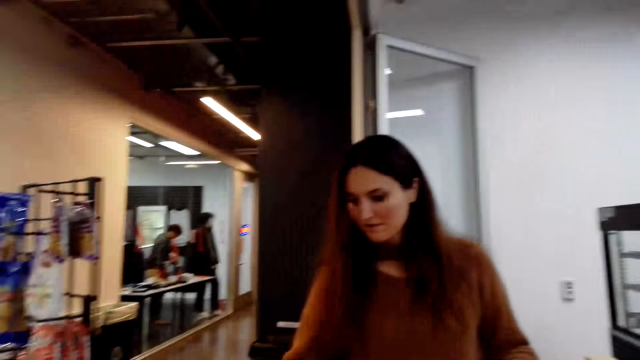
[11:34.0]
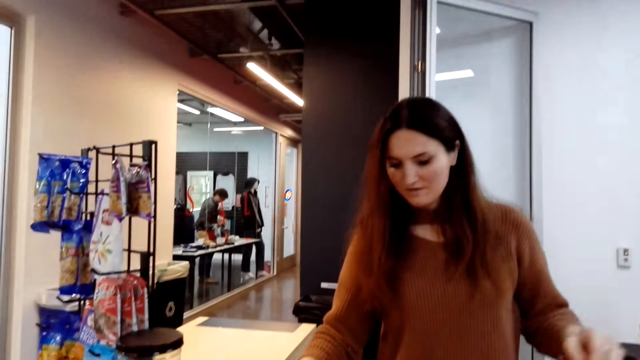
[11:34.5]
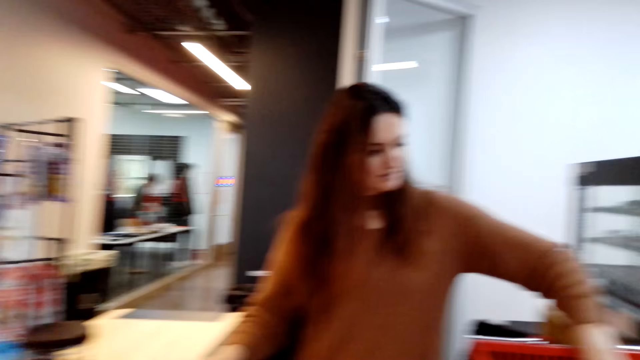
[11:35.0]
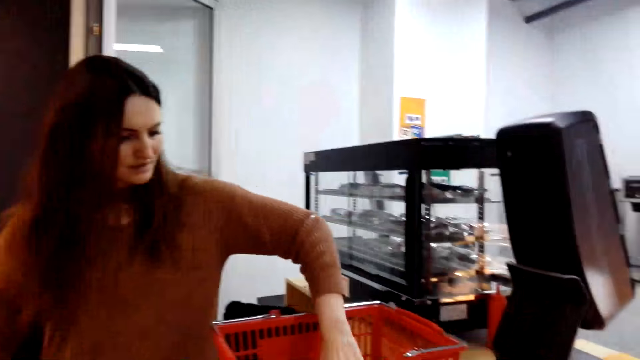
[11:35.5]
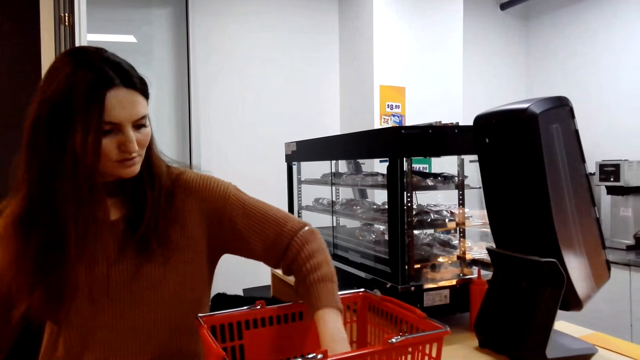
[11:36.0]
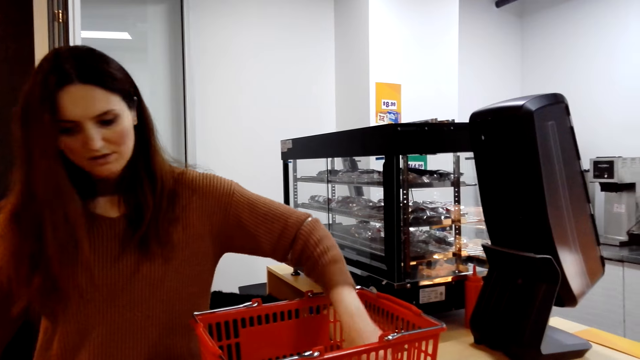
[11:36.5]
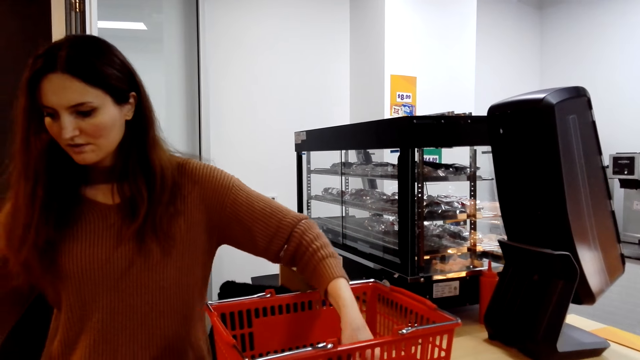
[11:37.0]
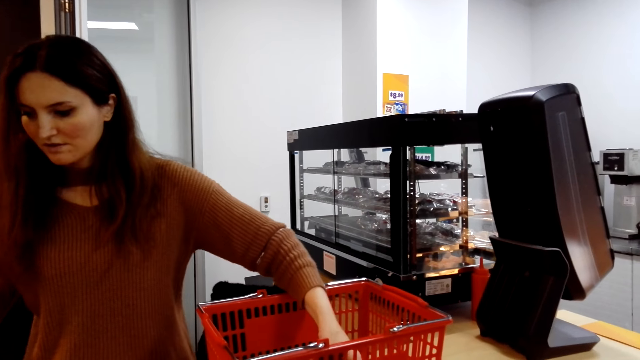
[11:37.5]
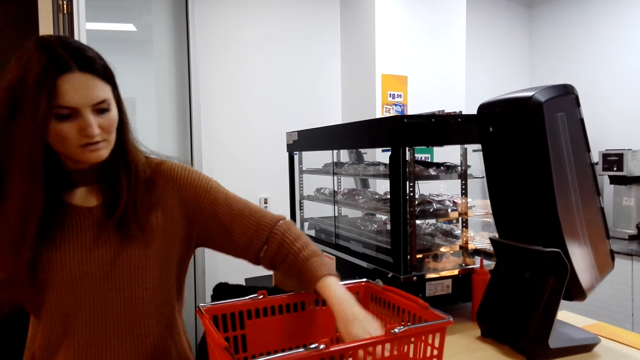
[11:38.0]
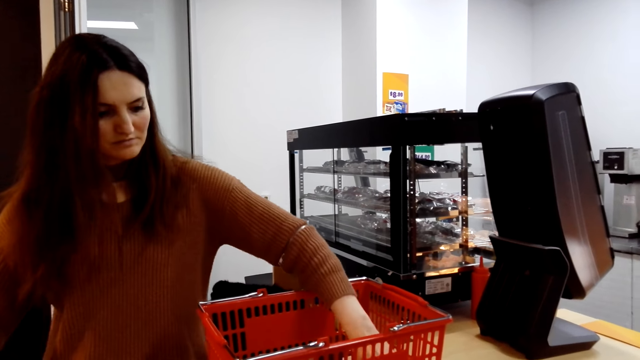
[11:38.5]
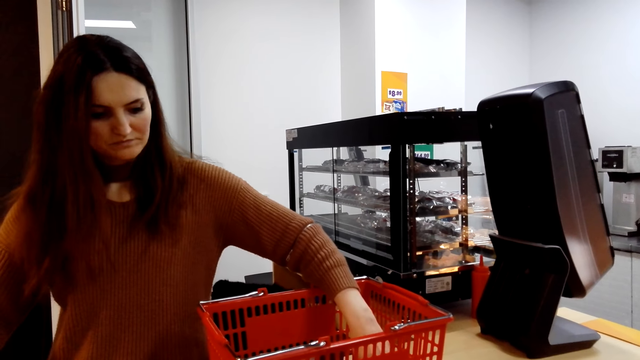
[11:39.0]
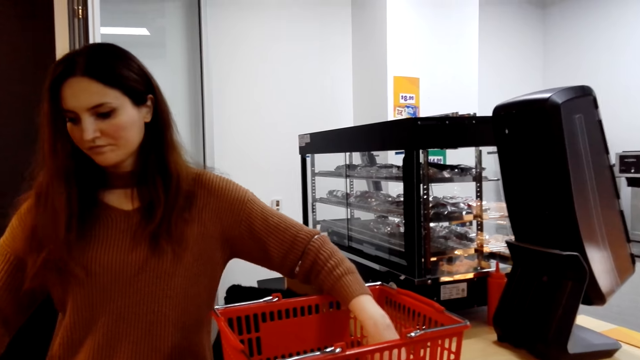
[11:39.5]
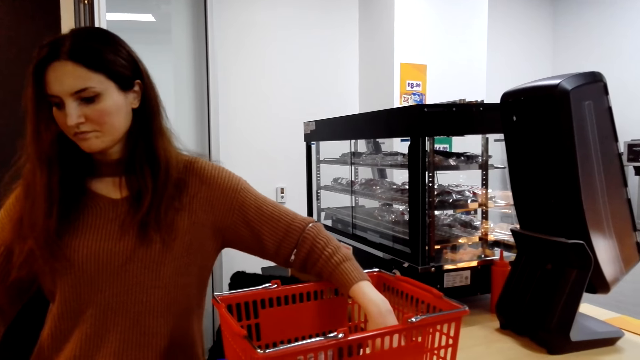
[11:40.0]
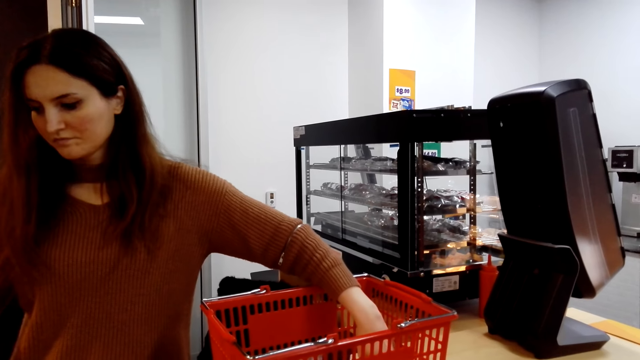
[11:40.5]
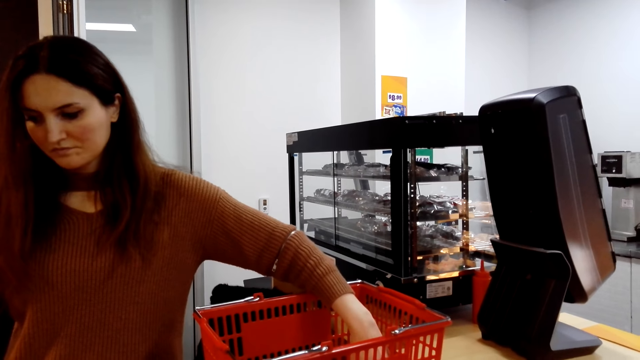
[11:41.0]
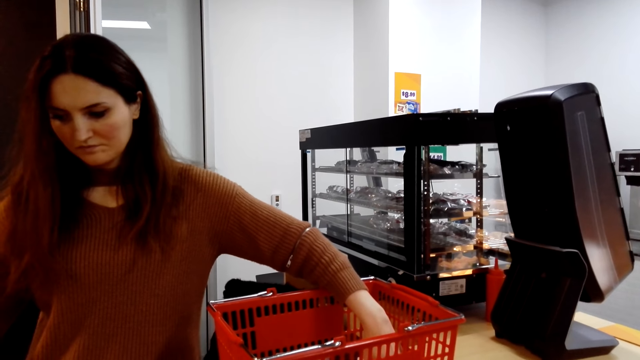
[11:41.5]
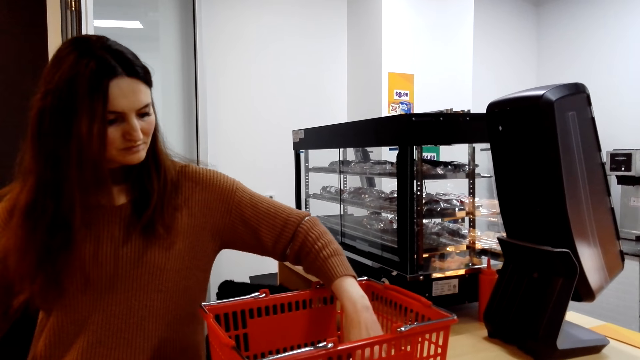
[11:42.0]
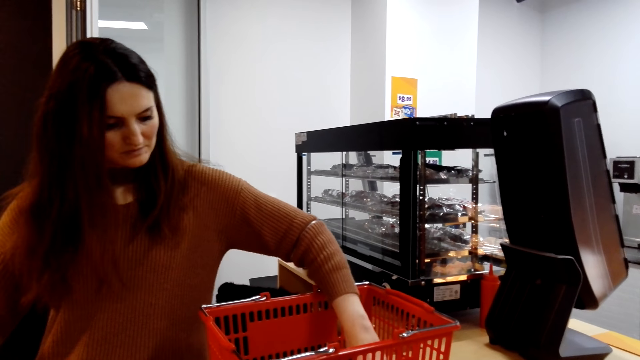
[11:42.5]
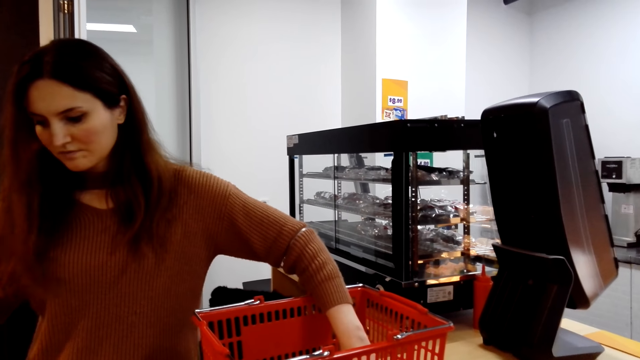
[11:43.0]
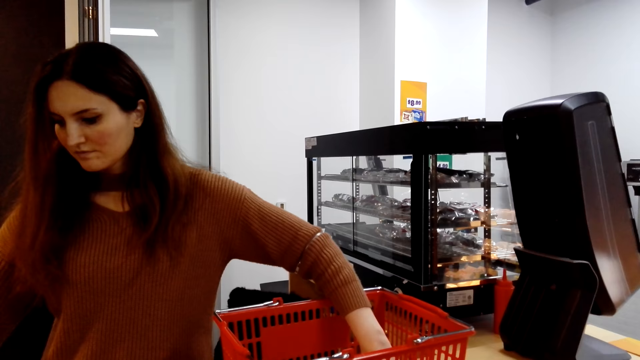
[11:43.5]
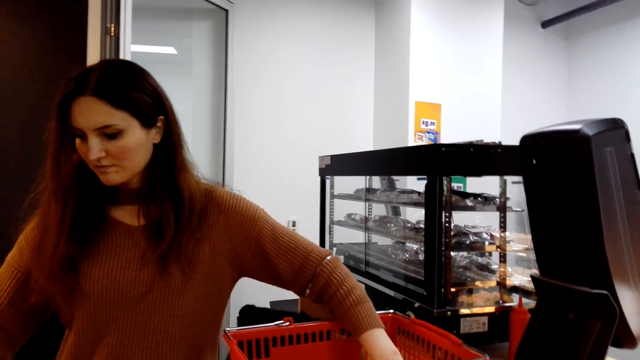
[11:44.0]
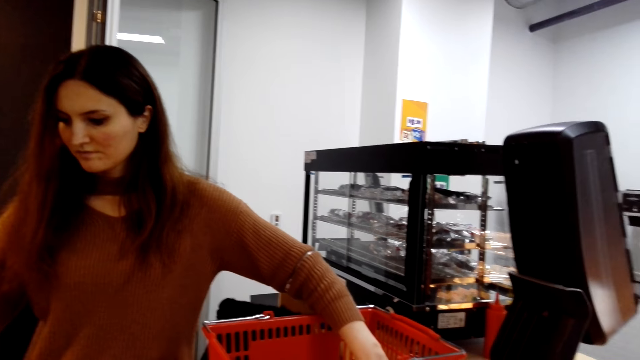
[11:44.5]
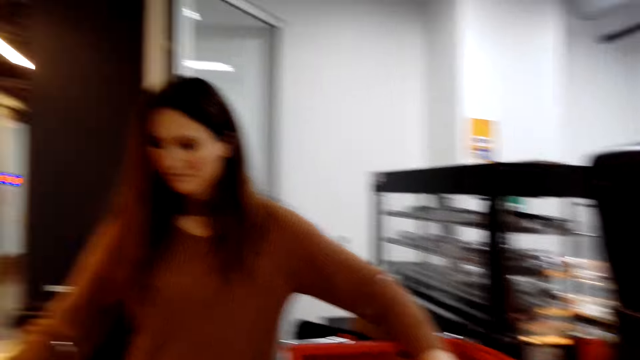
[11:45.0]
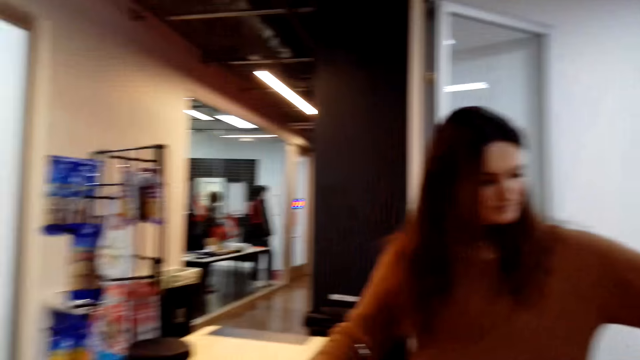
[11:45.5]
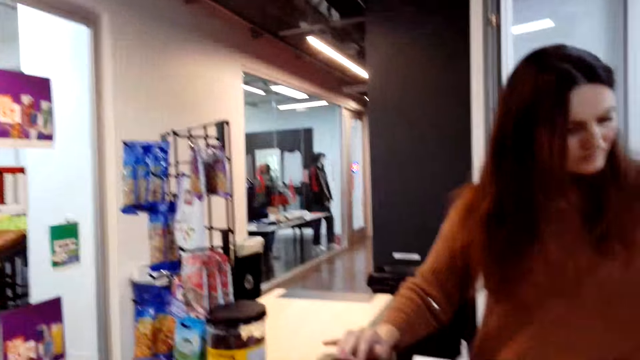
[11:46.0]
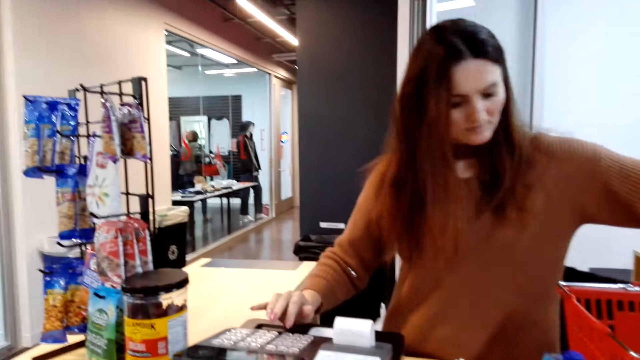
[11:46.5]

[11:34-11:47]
The woman cashier picks food stuffs from the tray bucket. The woman cashier scans the product. The woman cashier counts the goods in the tray bucket. The woman cashier scans the product. The woman cashier calculates the items with a calculator.

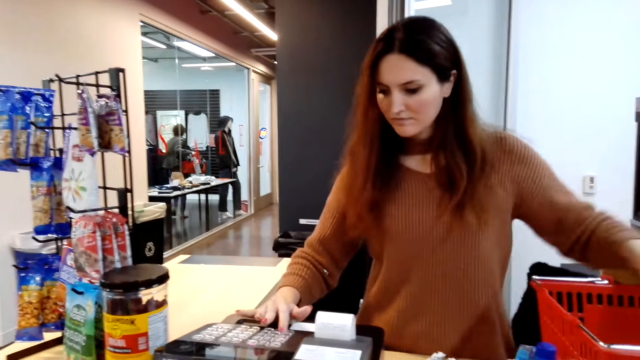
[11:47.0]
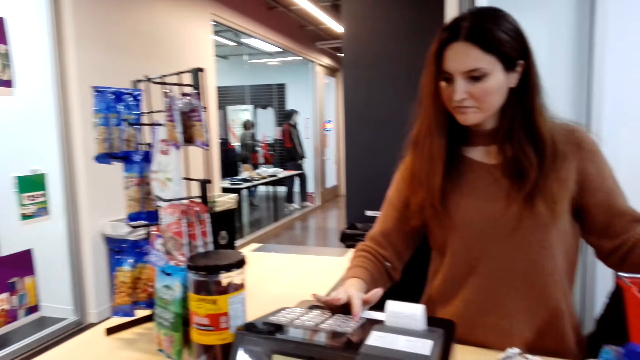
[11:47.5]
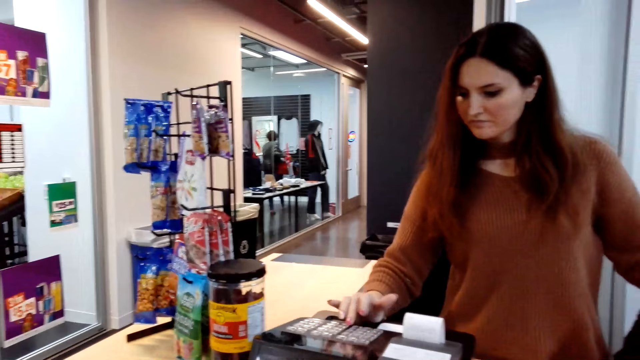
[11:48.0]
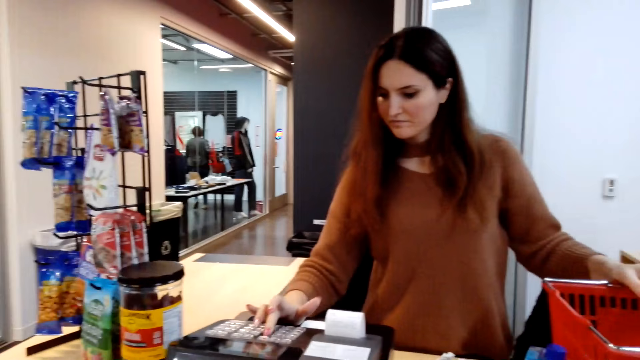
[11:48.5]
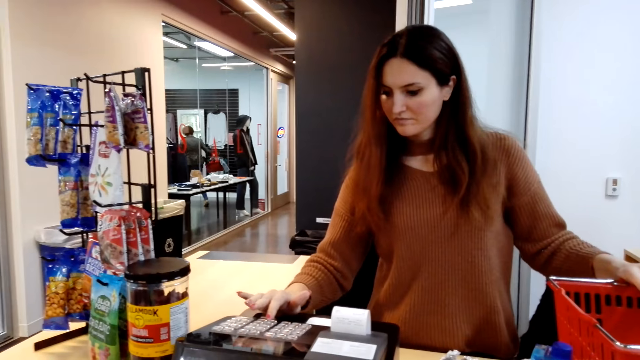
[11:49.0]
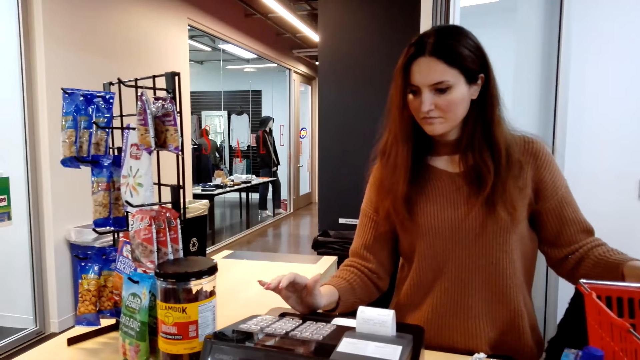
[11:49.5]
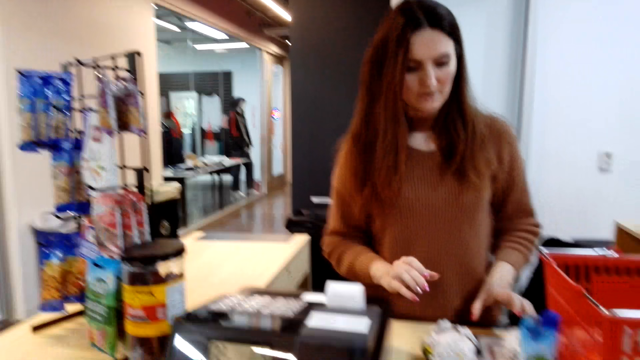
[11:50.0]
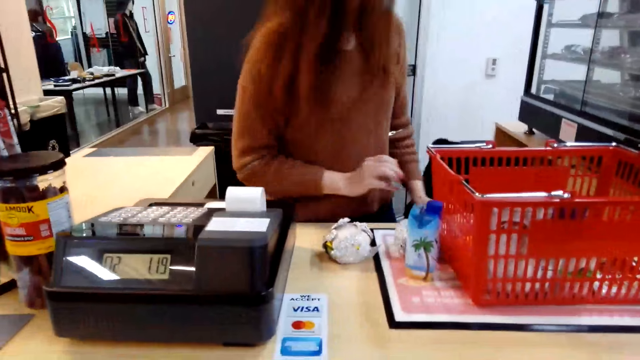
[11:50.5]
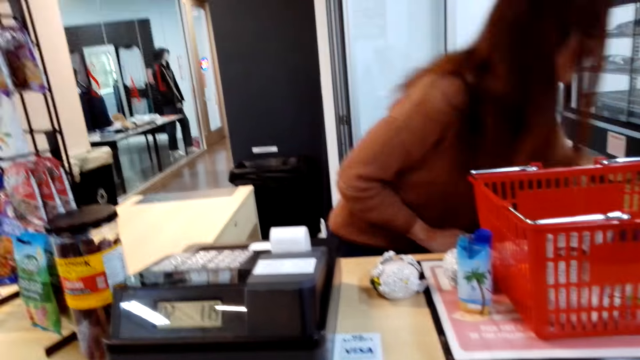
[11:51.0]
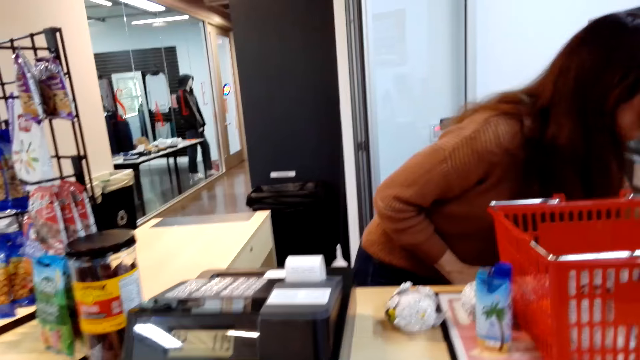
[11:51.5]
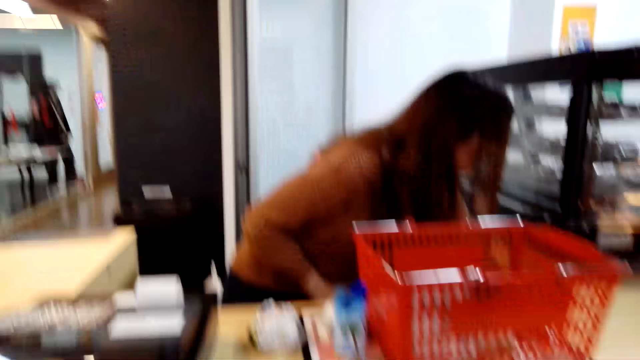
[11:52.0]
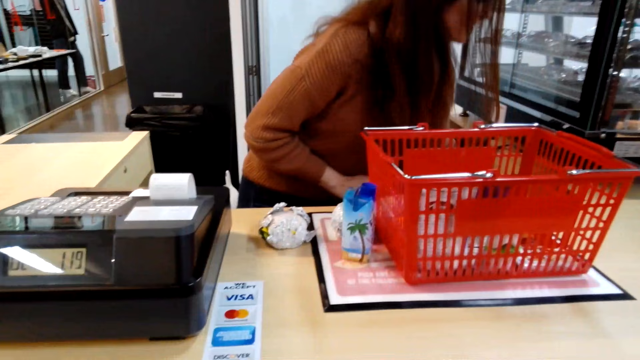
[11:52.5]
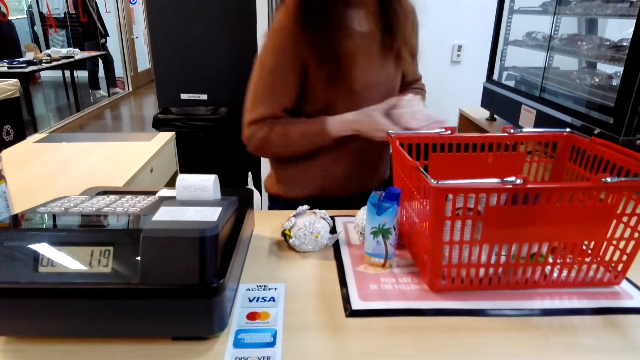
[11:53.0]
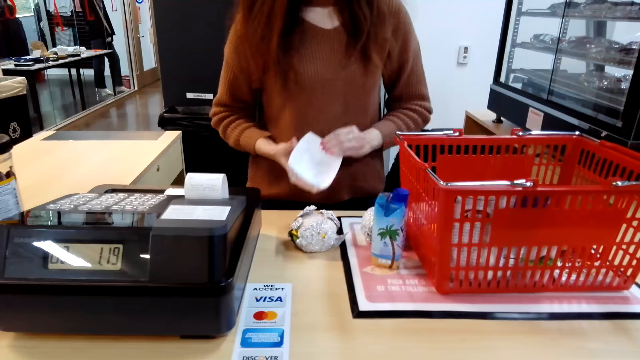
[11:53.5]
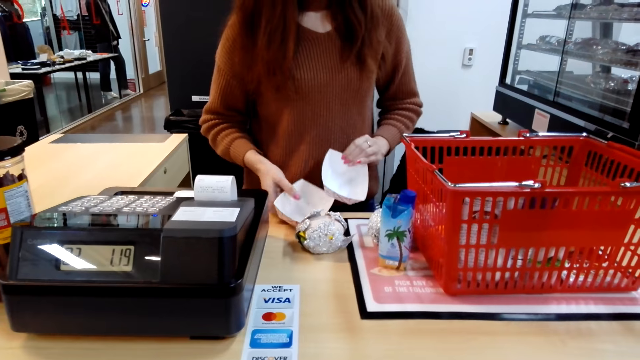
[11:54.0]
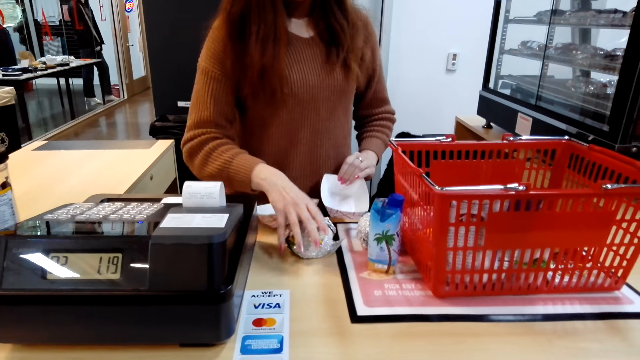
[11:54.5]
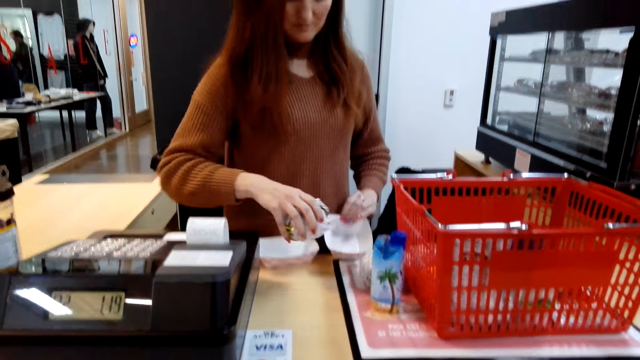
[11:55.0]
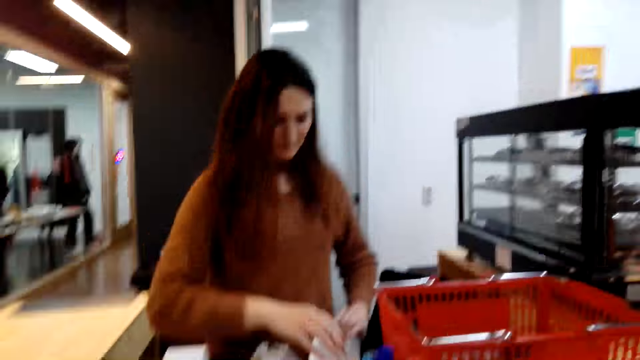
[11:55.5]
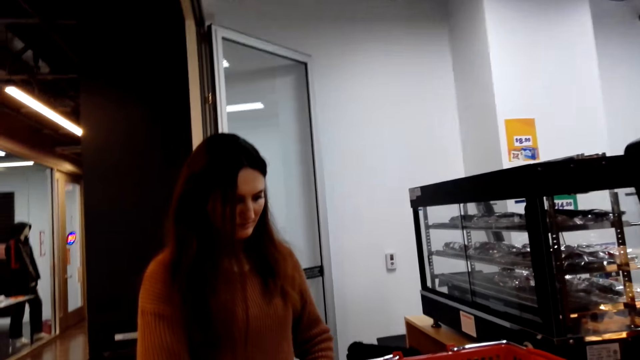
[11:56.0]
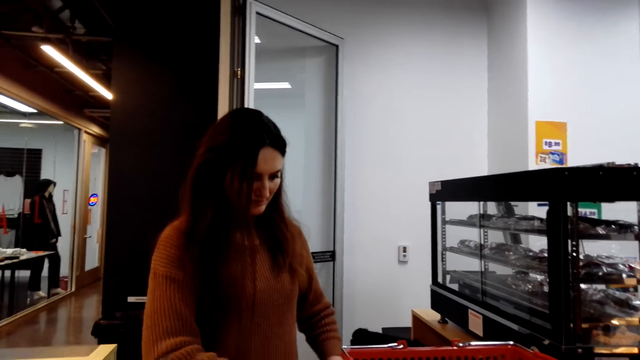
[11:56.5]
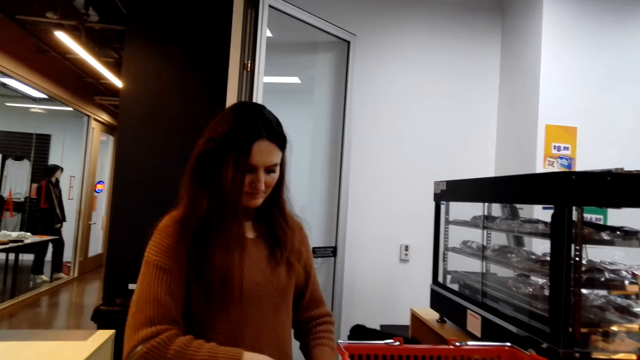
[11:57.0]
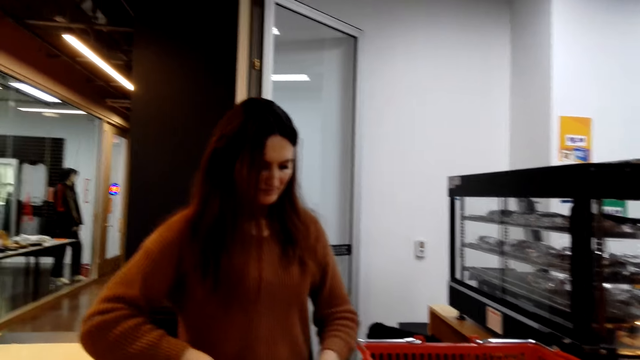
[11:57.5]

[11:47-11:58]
The woman cashier takes out a dish. The camera wearer opens the plastic dish. The woman cashier packs the hot dog in the plastic dish.
